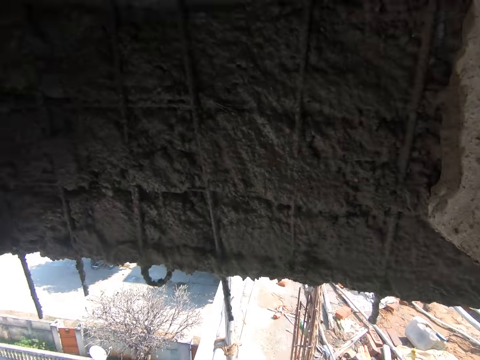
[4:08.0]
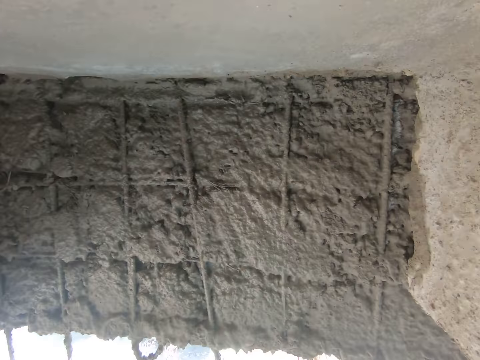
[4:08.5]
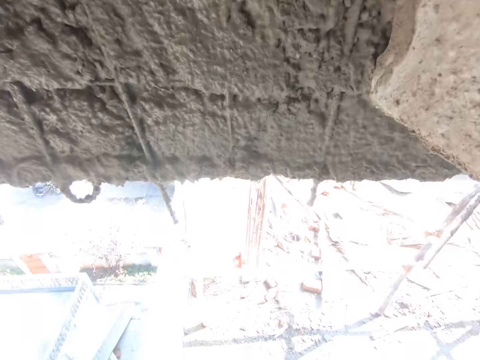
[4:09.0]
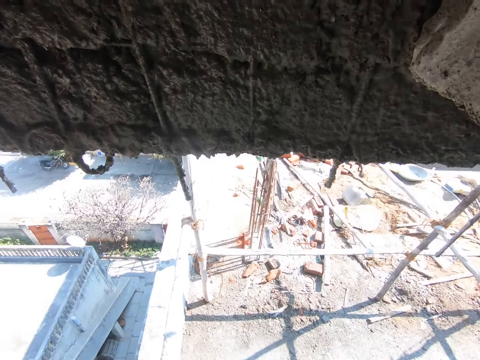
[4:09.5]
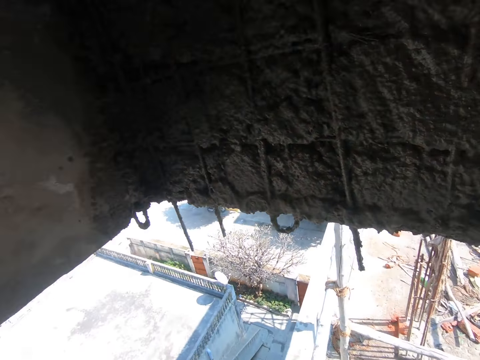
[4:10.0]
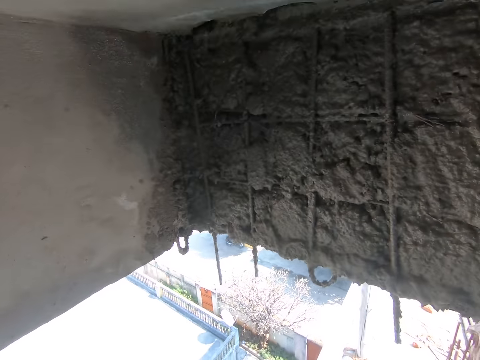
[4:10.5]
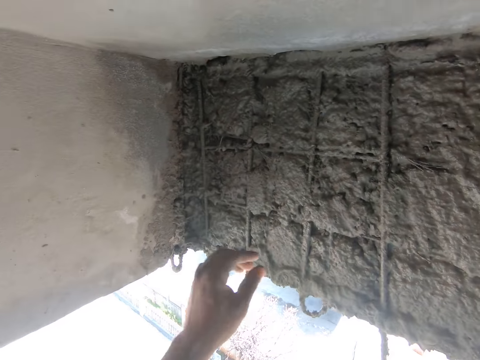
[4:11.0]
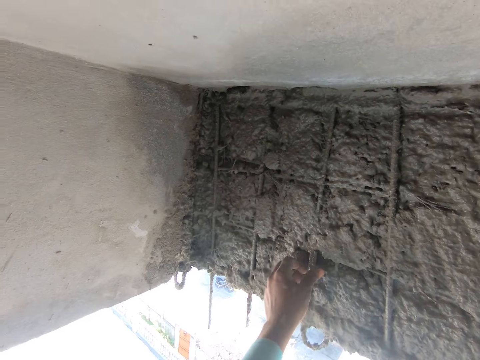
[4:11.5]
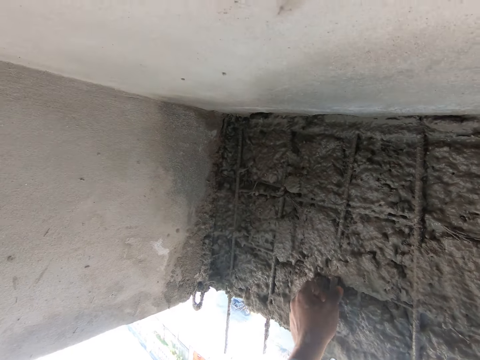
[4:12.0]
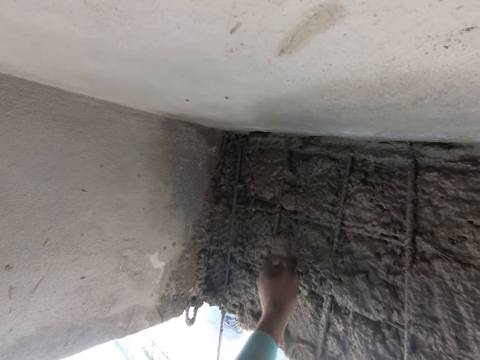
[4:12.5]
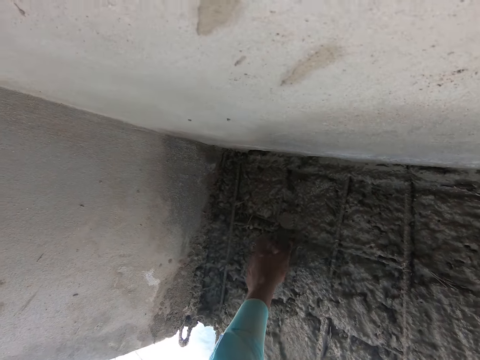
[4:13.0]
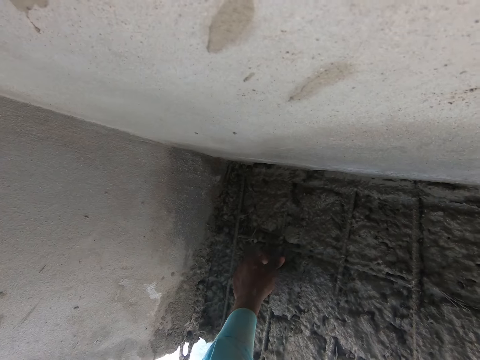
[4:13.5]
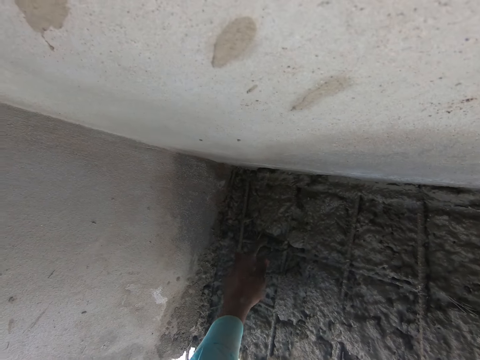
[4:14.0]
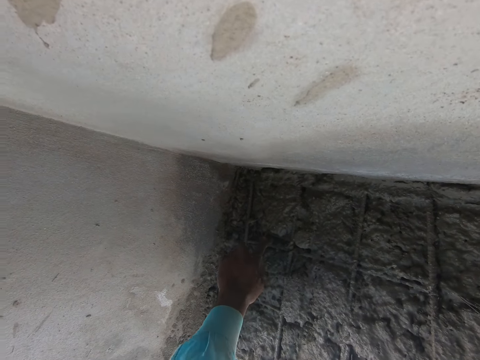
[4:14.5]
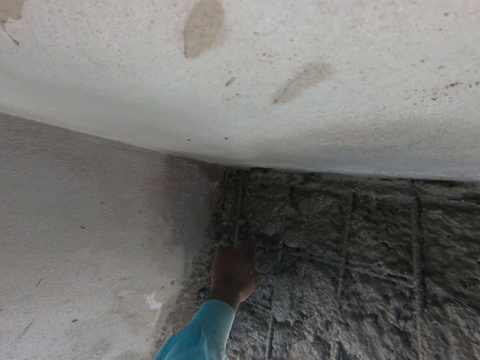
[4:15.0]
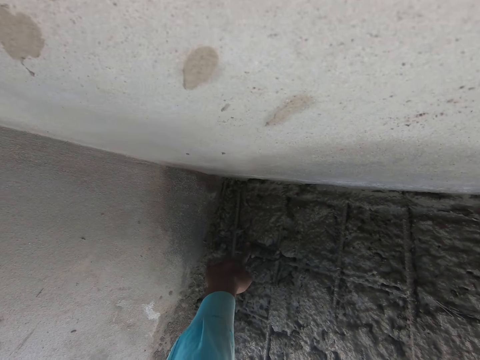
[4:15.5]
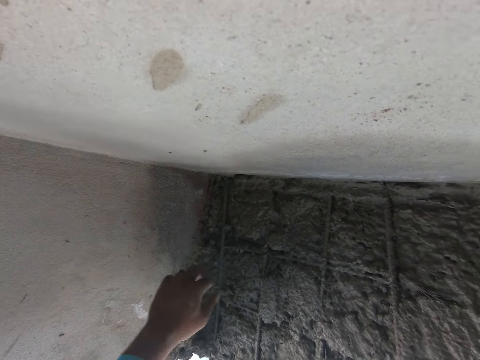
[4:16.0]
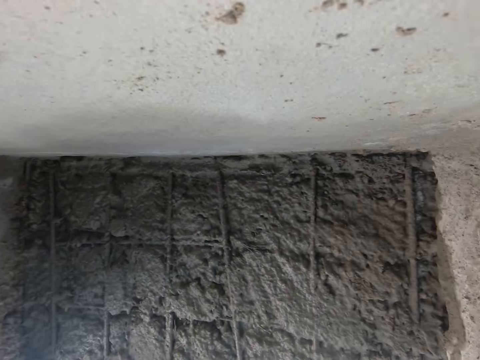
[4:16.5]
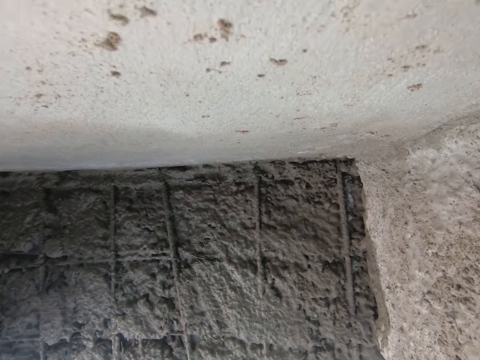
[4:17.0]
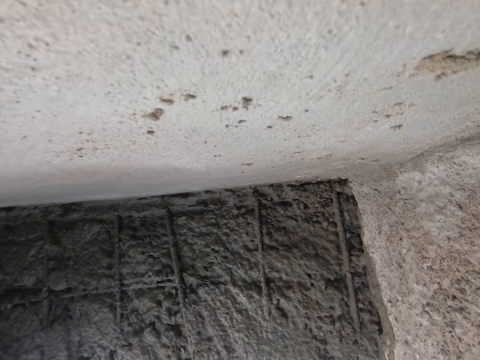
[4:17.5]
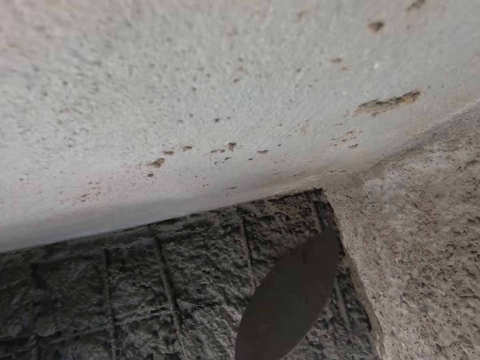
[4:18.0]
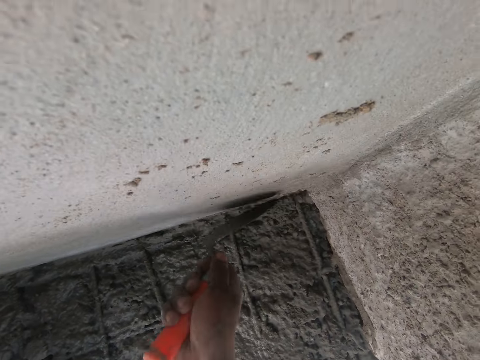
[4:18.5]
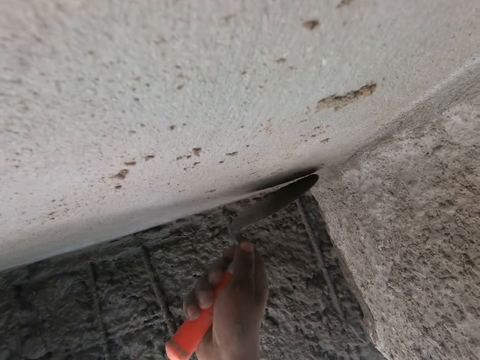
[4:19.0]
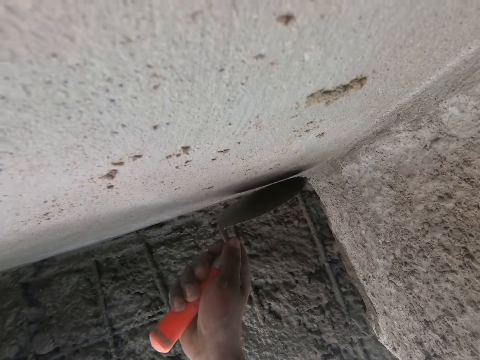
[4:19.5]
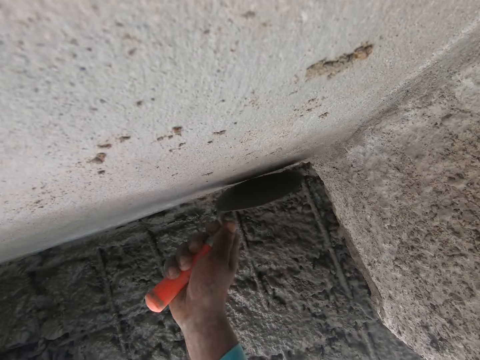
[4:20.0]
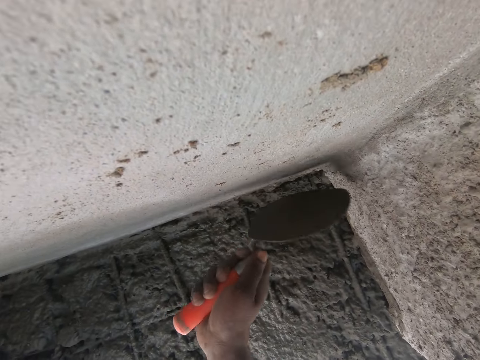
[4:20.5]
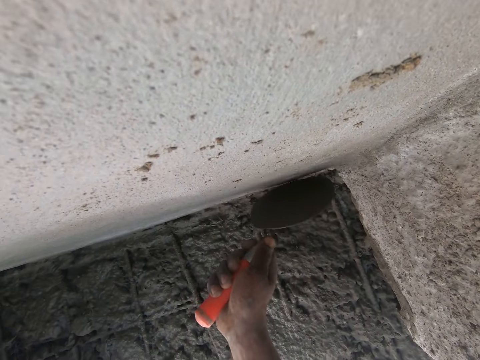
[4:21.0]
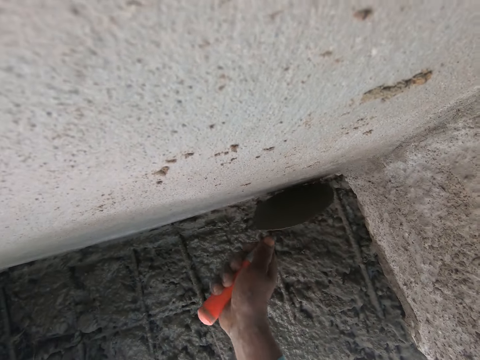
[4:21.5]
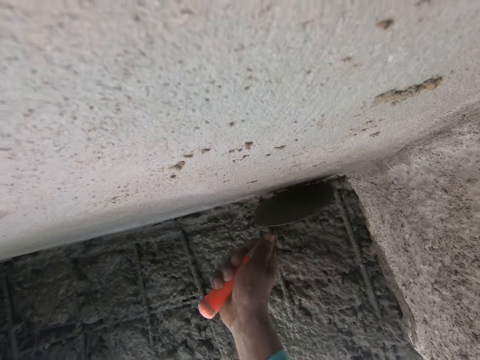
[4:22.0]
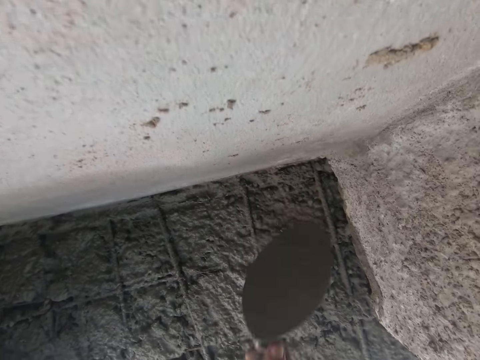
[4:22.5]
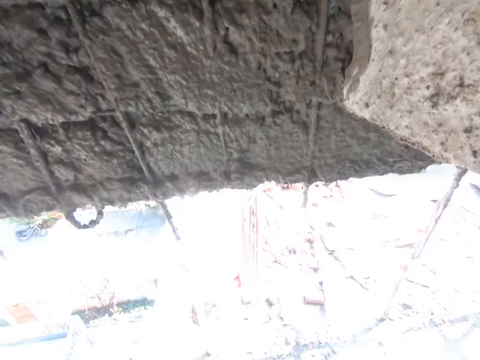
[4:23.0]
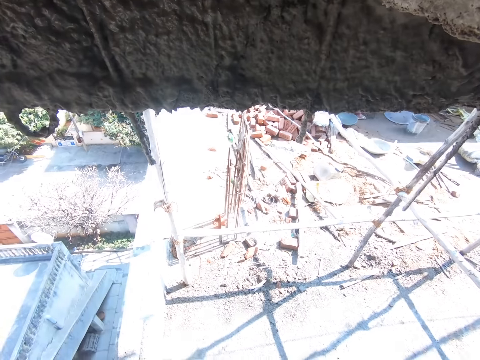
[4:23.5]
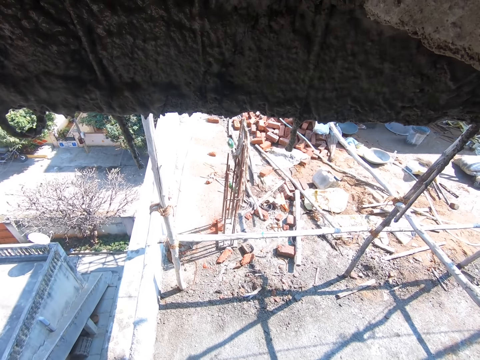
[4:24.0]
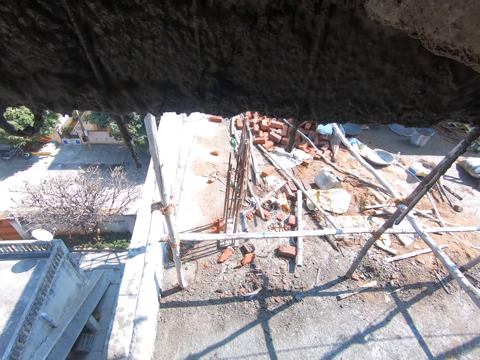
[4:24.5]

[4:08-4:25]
The camera wearer looks around. He touches sand in the wall with his left hand. He scrapes sand from the ceiling with the trowel in his right hand. He removes cement on the wall with the trowel. He hits the wall with the trowel in his right hand.

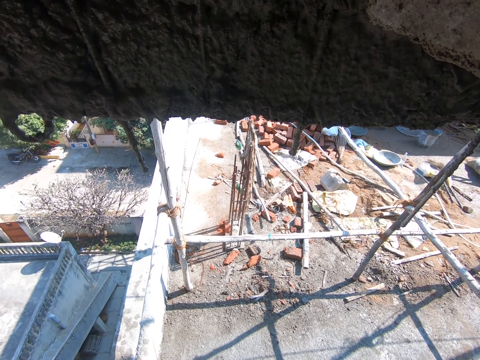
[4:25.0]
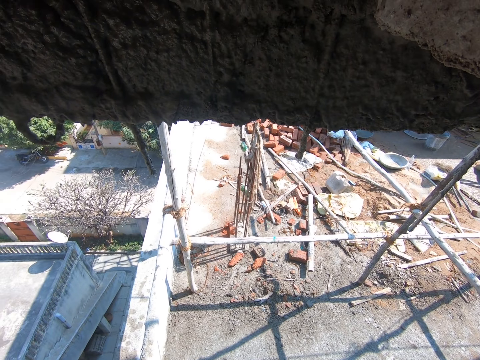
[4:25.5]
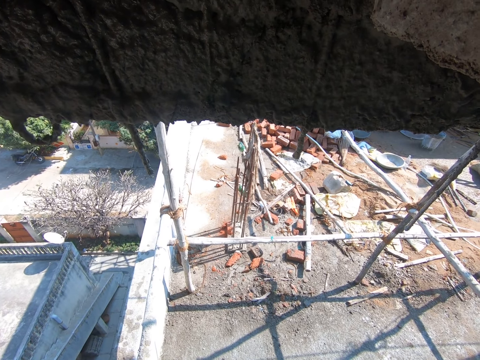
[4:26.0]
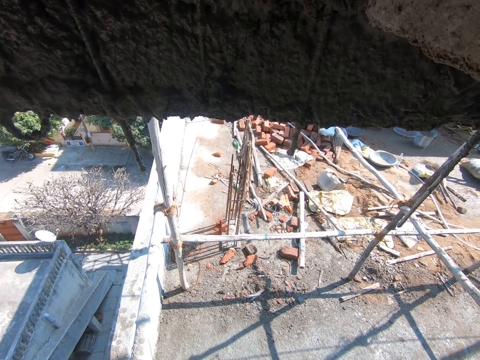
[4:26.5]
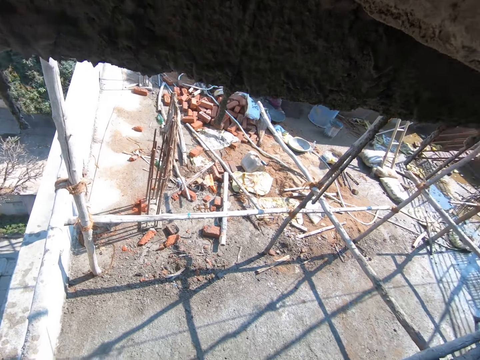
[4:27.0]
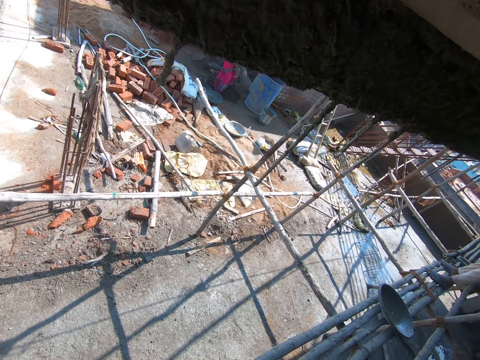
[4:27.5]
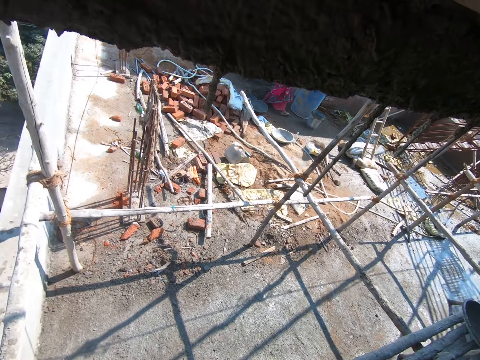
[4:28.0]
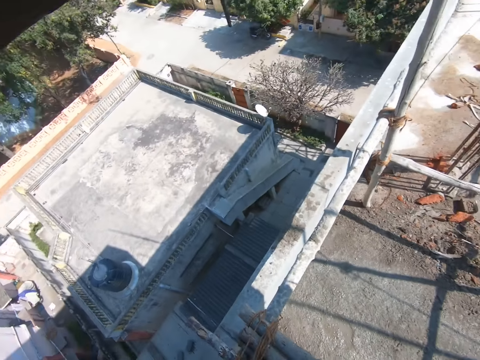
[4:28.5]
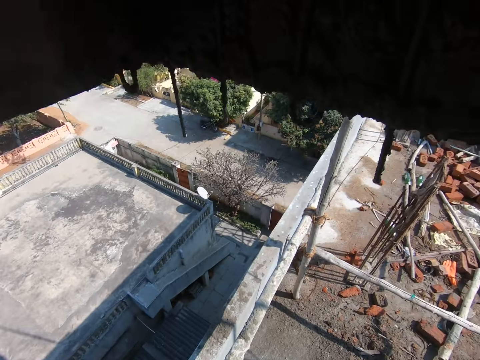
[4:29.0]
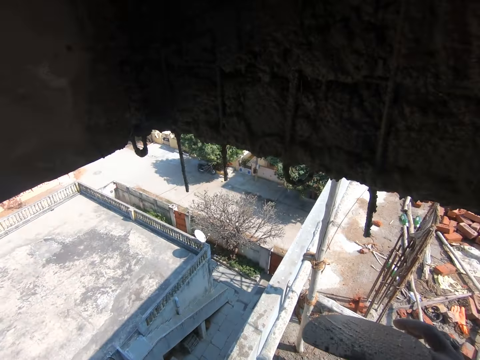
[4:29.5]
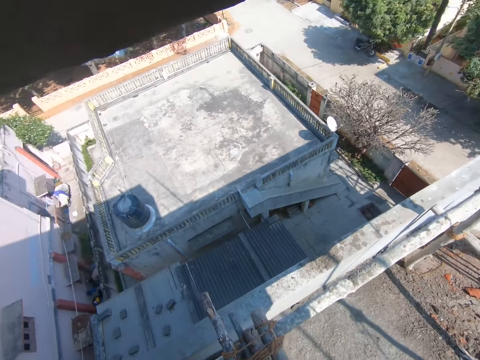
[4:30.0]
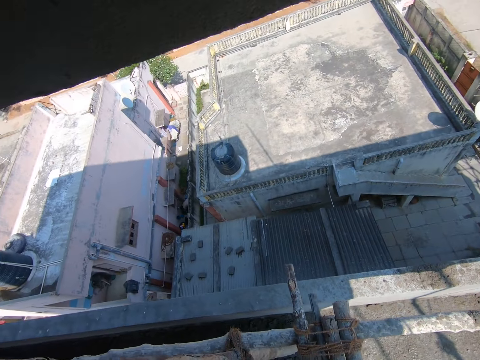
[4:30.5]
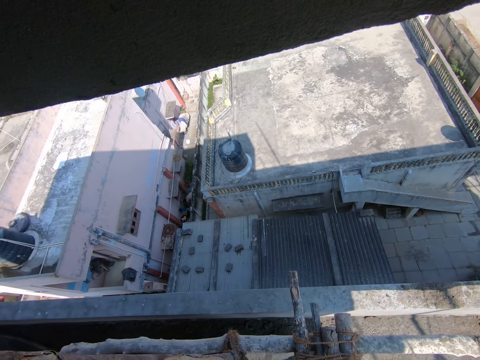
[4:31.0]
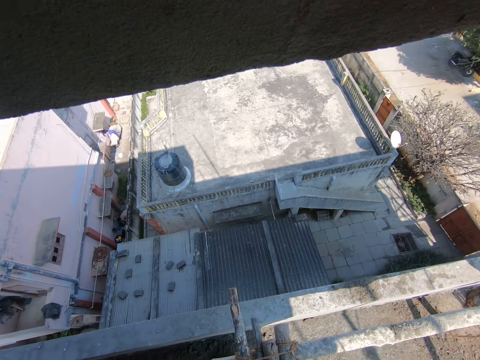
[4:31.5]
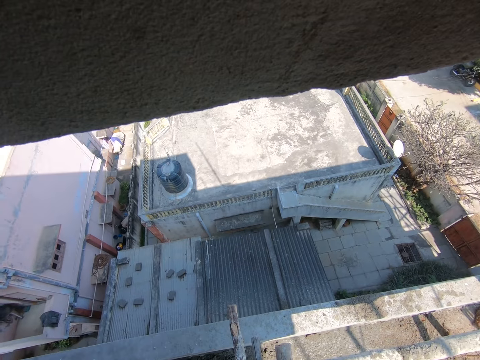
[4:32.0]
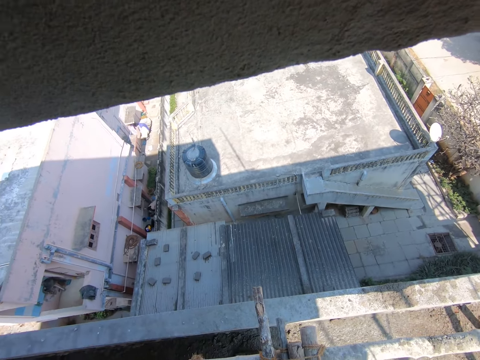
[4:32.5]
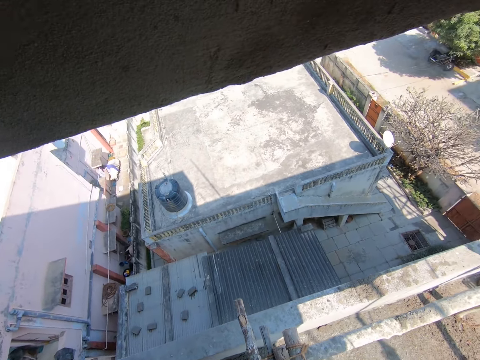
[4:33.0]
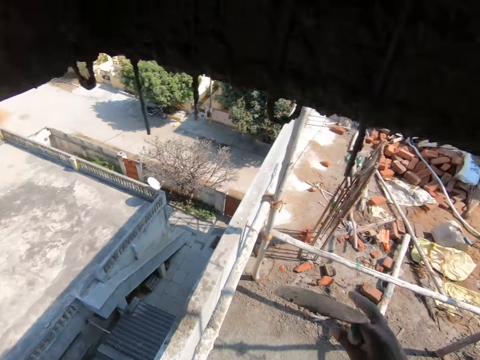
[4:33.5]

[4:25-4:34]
The camera wearer holds an iron in the wall with his right hand.
